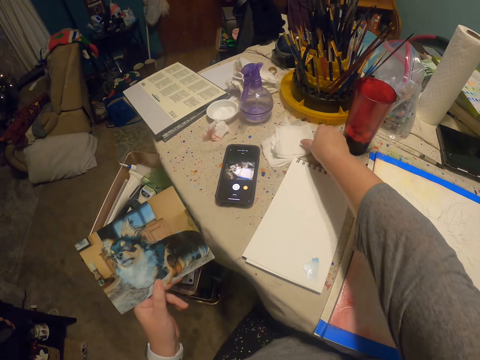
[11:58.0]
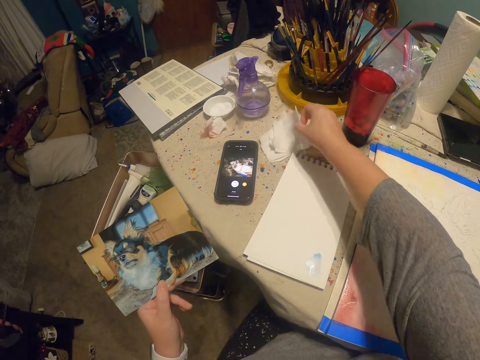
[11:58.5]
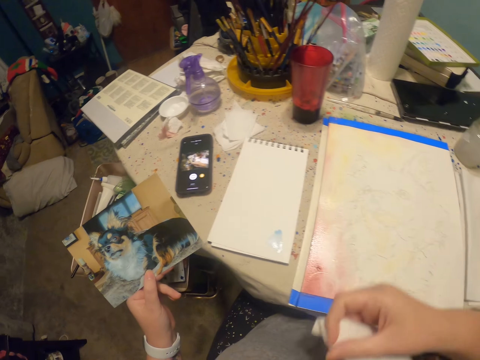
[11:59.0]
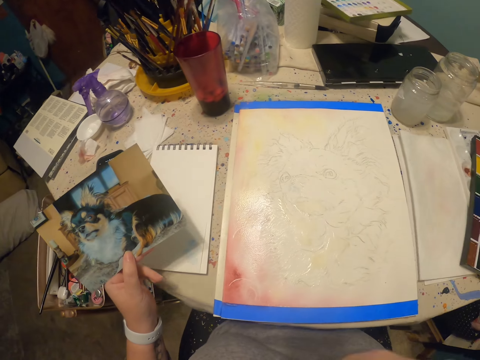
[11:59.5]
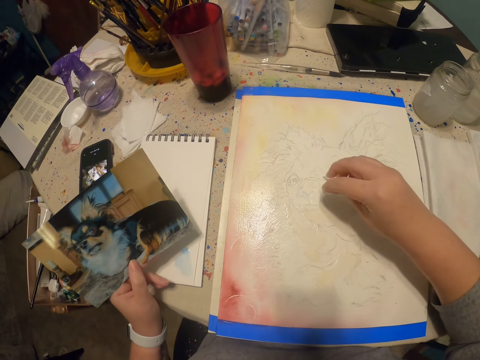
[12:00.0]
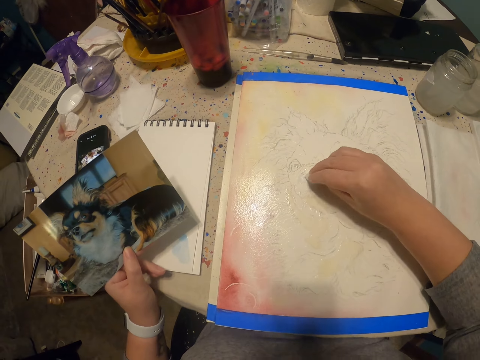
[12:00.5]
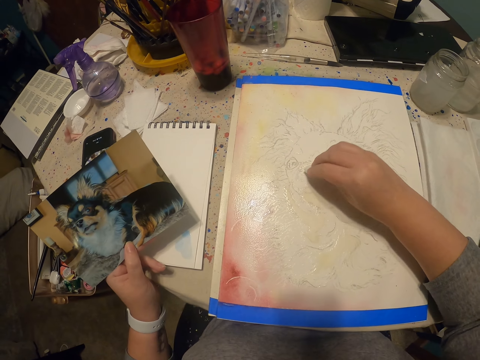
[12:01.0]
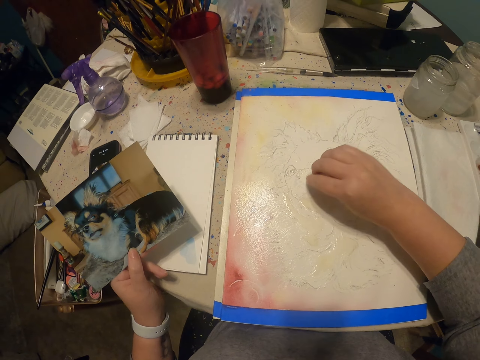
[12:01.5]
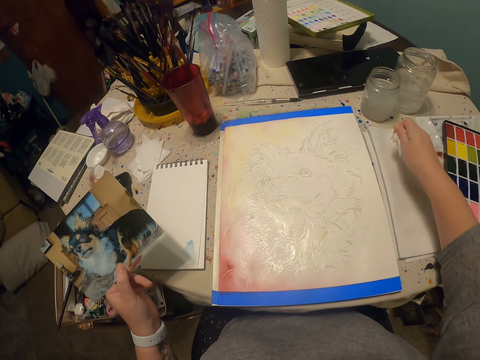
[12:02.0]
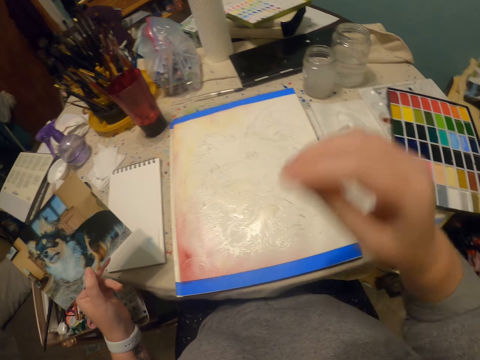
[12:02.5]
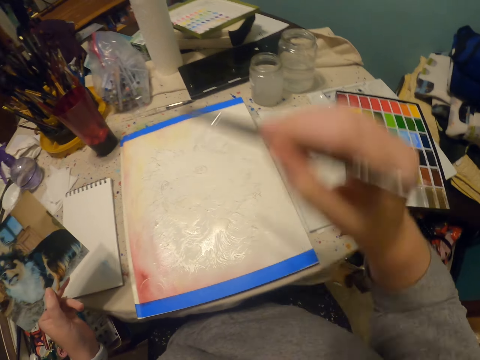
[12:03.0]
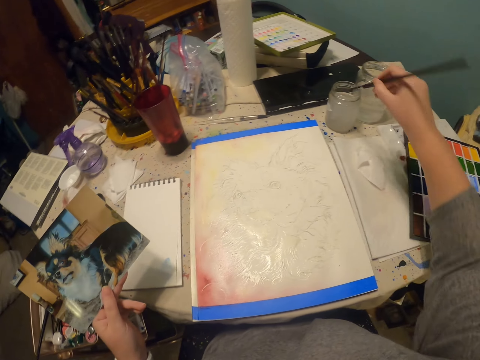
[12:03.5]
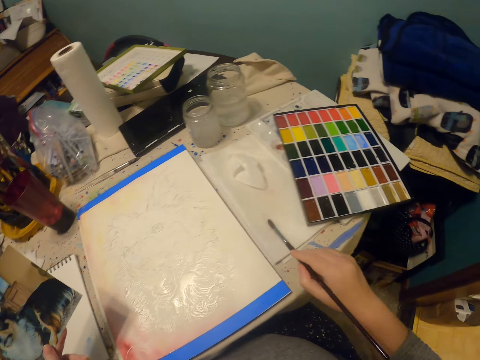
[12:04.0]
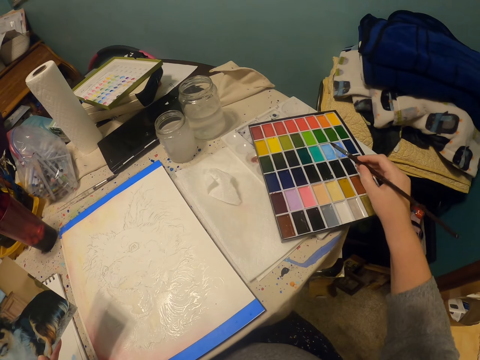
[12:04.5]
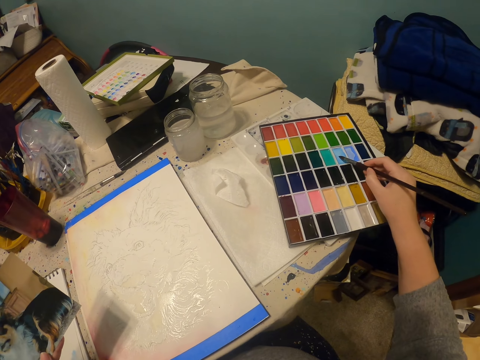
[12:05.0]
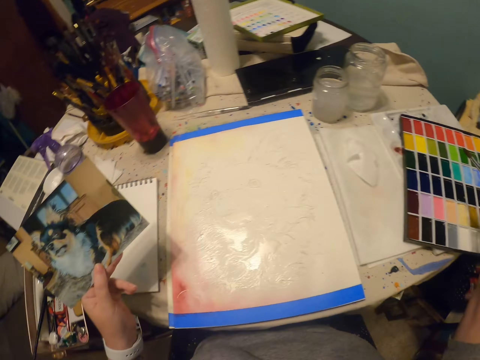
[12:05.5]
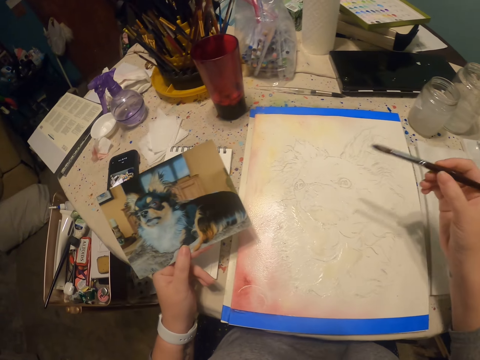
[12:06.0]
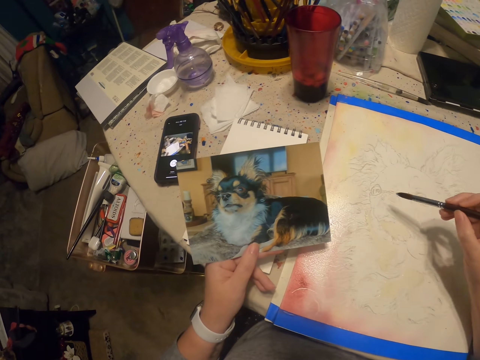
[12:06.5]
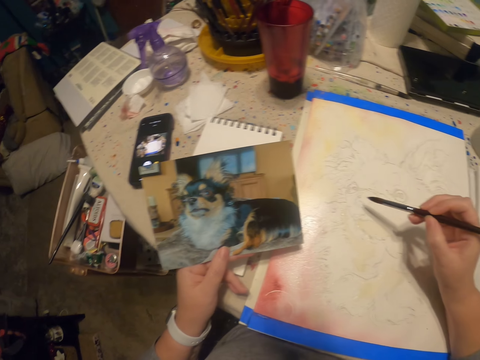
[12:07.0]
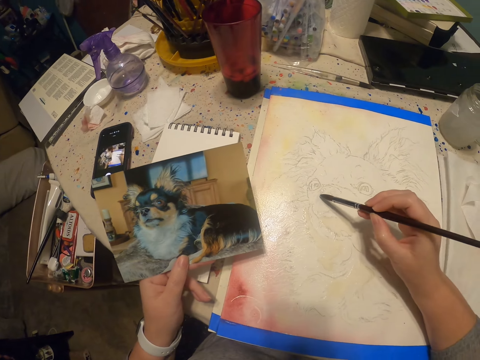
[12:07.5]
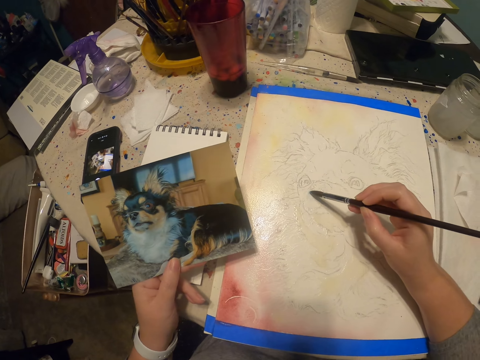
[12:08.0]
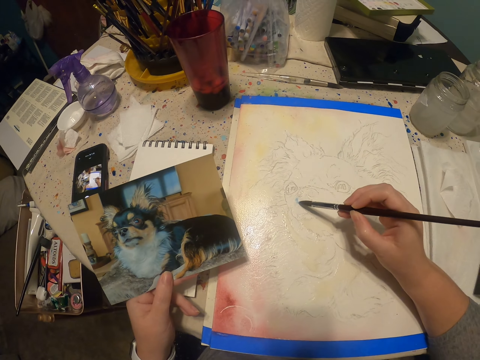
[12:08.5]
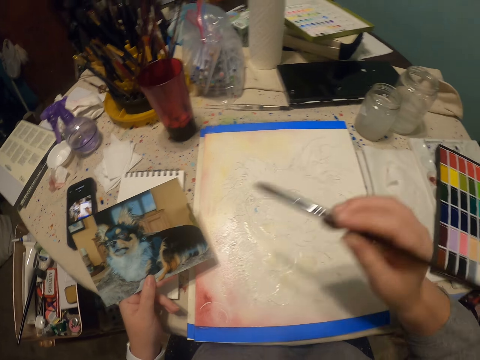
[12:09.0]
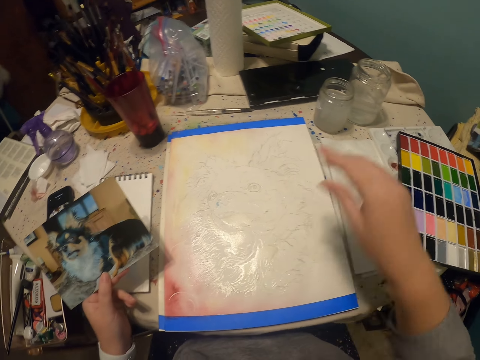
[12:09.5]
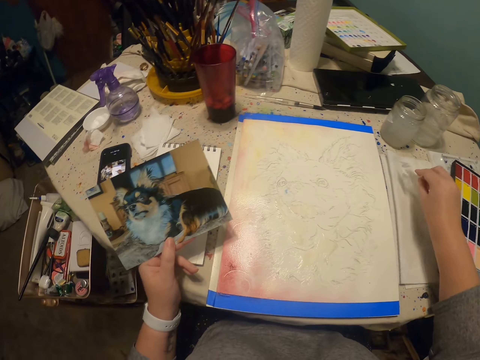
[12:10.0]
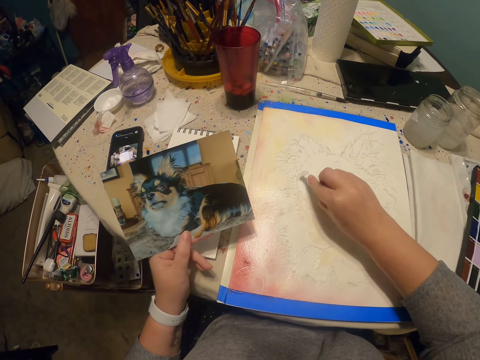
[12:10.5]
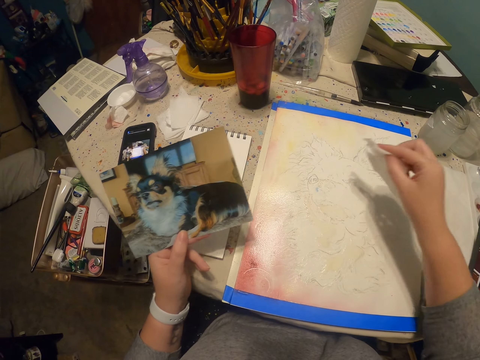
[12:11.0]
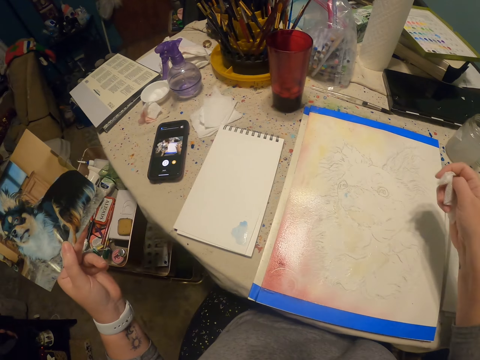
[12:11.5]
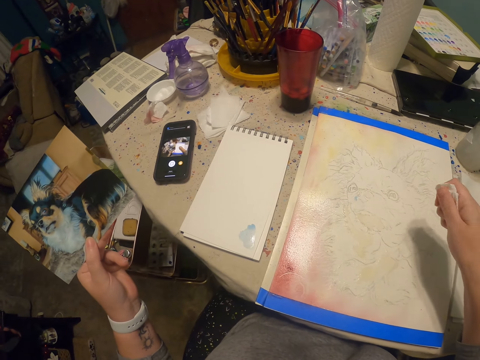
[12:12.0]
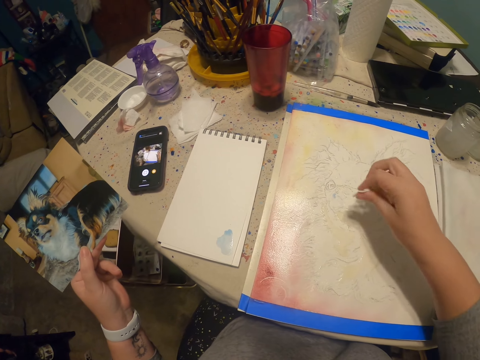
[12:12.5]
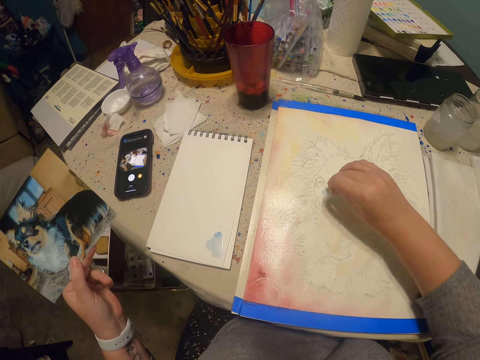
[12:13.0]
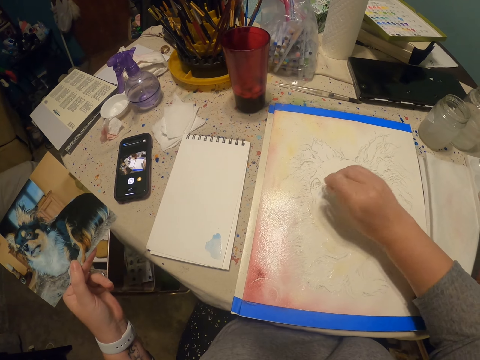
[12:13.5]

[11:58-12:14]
The camera wearer picks up the serviette. They wipe the portrait with the serviette. They place the serviette on the cloth. They pick up the paint brush. They dip the paint brush in the water can. They dry the paint brush on the cloth. They dip the paint brush in the paint. They draw the portrait on the paper. They pick up the serviette. They wipe the portrait with the serviette.

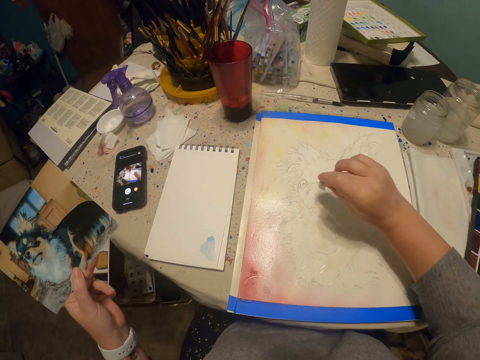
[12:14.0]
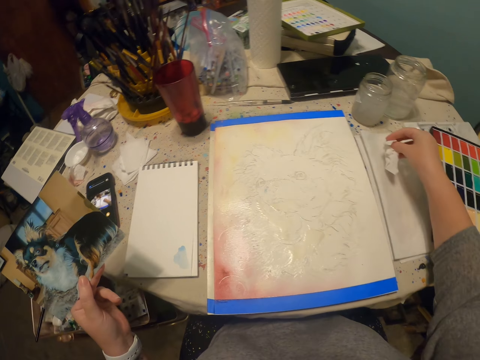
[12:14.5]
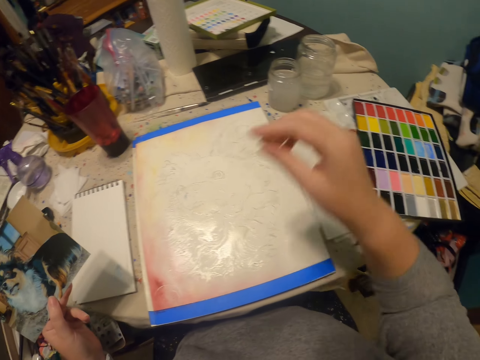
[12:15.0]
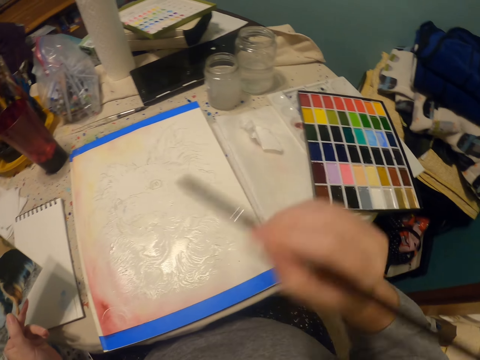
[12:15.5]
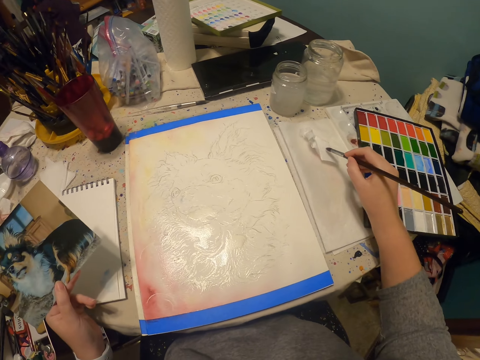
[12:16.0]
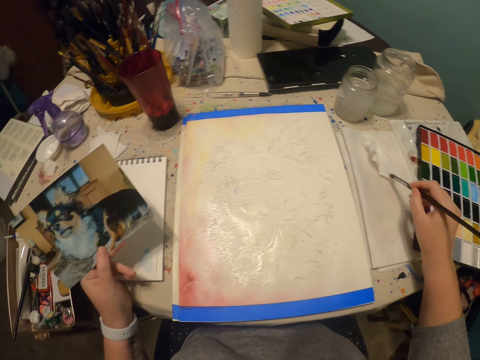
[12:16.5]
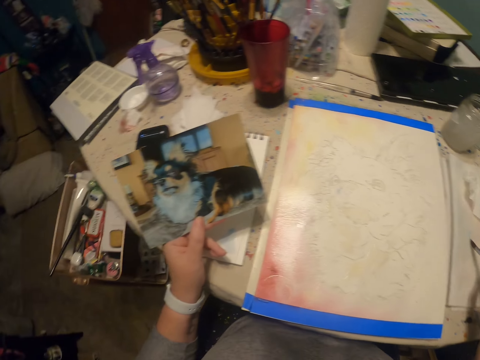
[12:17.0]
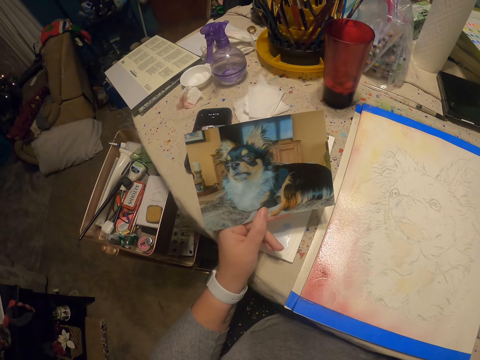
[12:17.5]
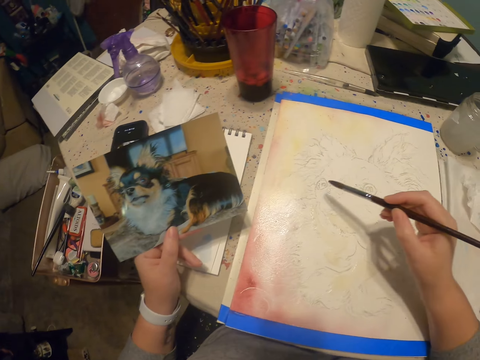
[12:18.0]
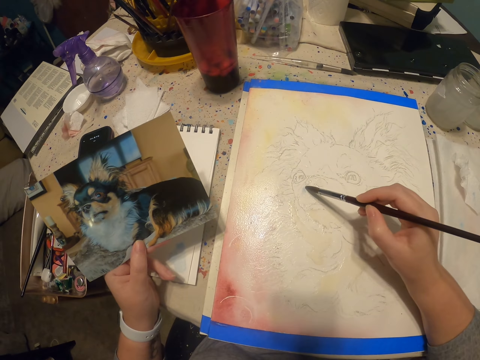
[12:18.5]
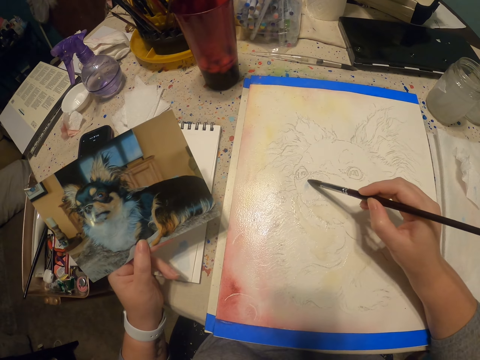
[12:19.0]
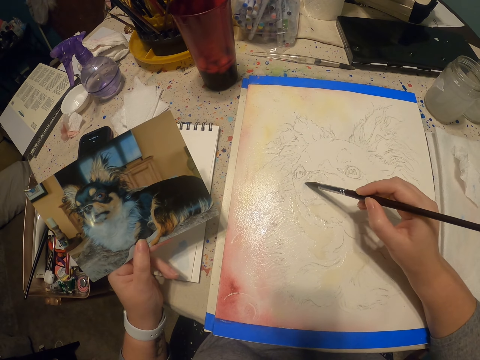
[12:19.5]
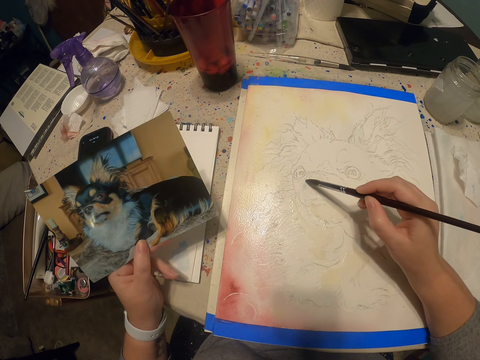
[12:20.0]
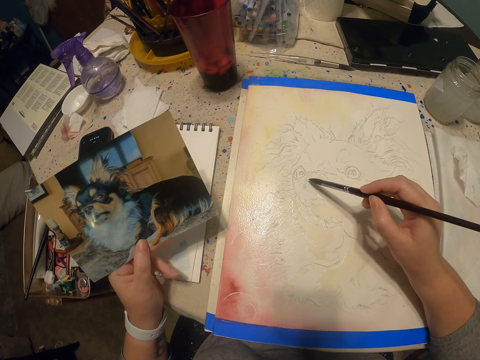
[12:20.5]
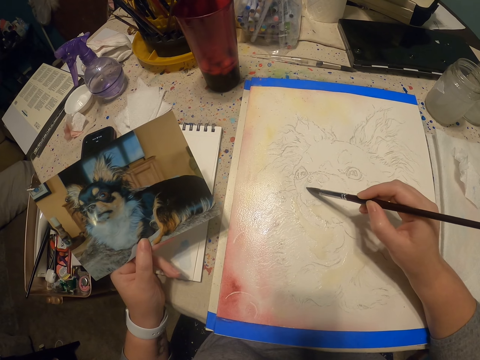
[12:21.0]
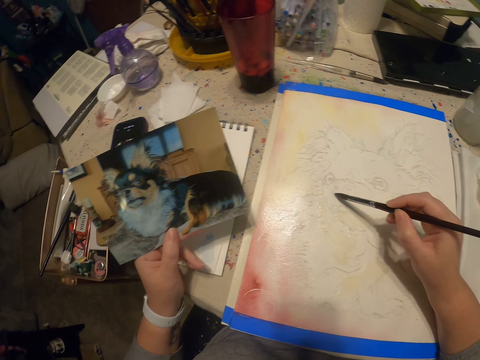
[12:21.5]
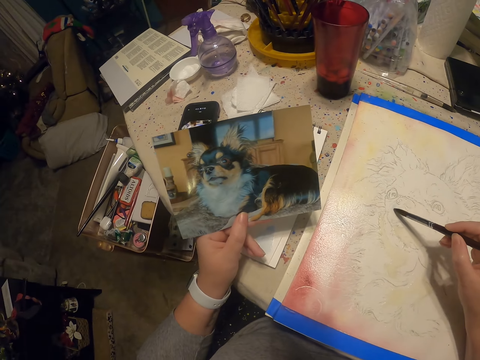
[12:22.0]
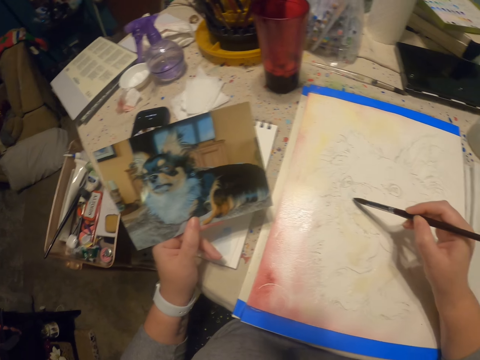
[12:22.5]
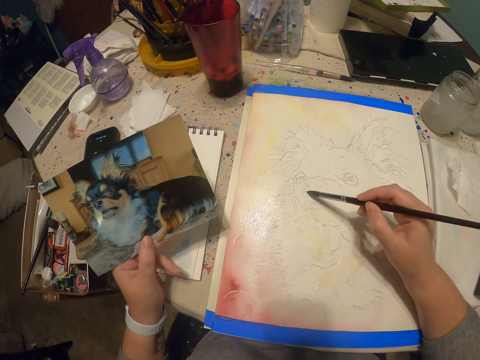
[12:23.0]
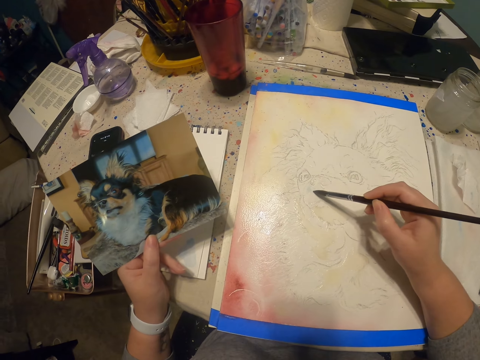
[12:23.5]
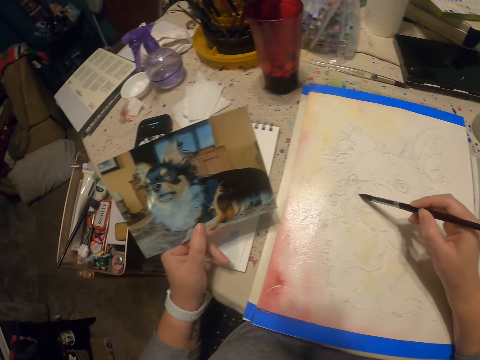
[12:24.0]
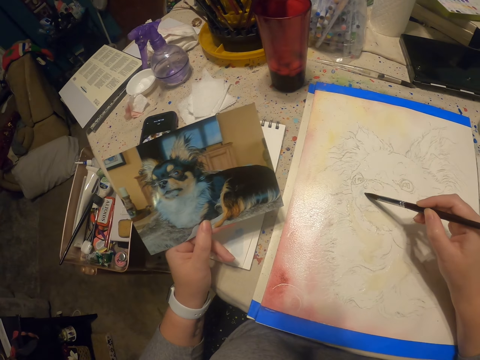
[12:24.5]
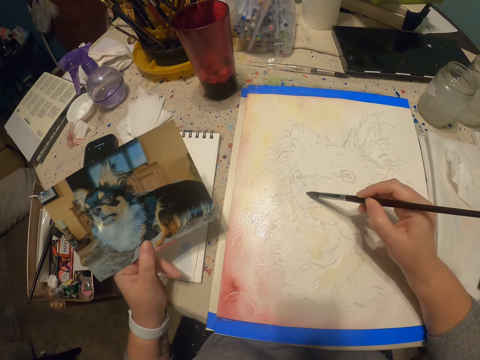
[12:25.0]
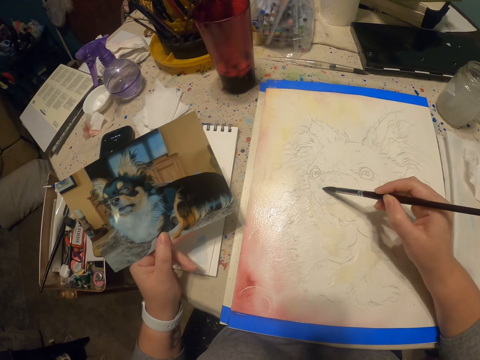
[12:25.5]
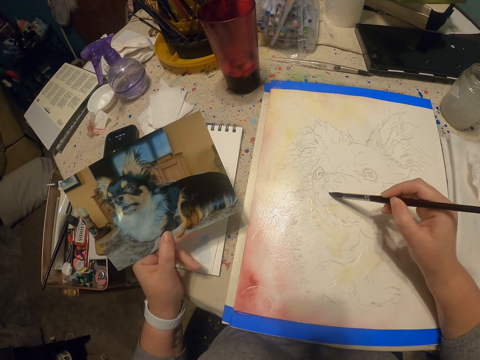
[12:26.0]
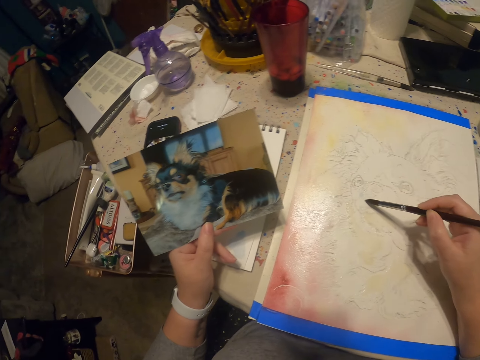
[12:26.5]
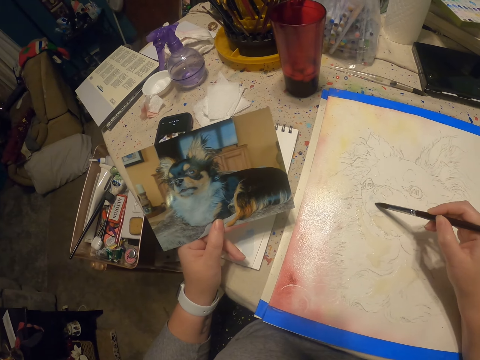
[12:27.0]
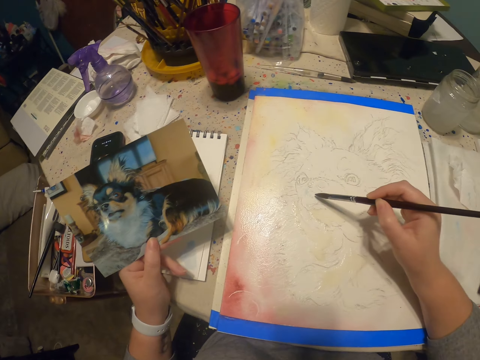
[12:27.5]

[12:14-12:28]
The camera wearer places the serviette on the cloth. They pick up the paint brush. They wipe the paint brush on the serviette. They draw on the paper. They look at the dog's photo.
